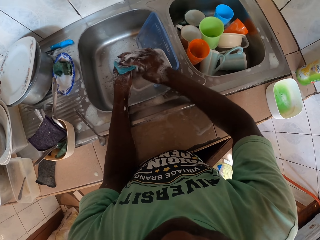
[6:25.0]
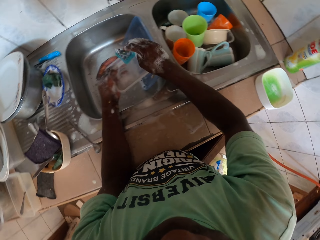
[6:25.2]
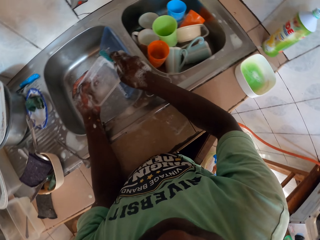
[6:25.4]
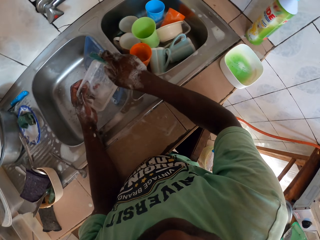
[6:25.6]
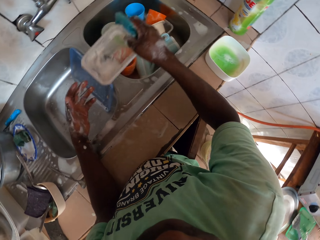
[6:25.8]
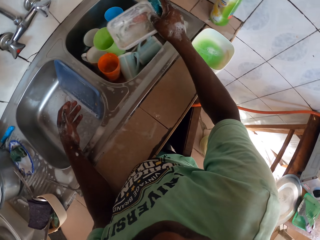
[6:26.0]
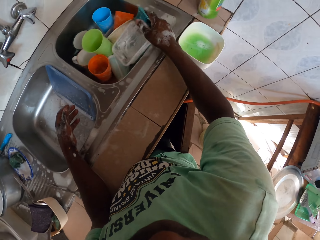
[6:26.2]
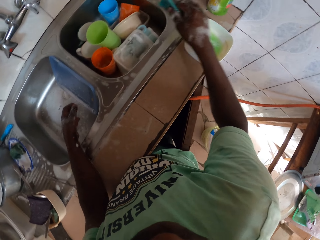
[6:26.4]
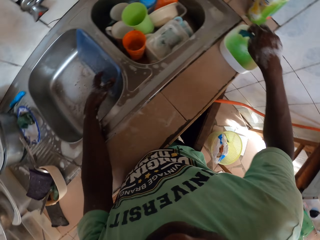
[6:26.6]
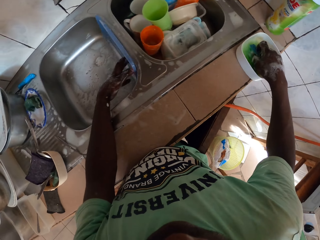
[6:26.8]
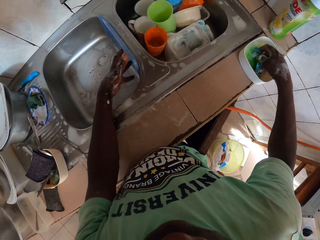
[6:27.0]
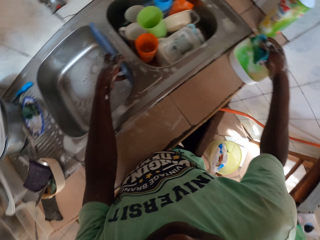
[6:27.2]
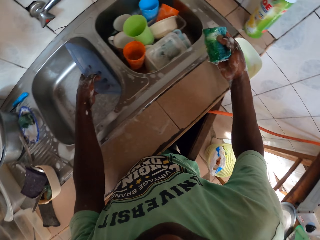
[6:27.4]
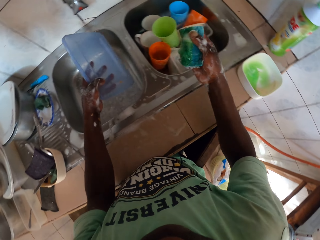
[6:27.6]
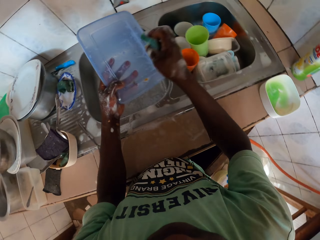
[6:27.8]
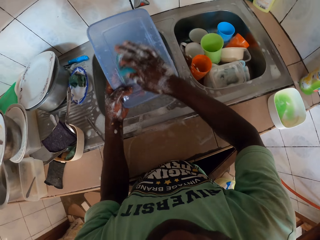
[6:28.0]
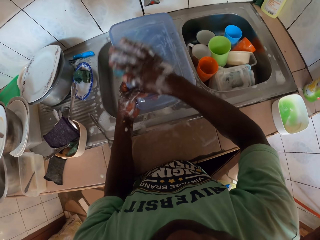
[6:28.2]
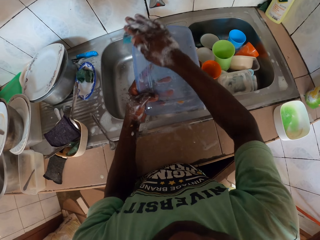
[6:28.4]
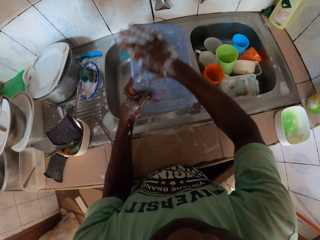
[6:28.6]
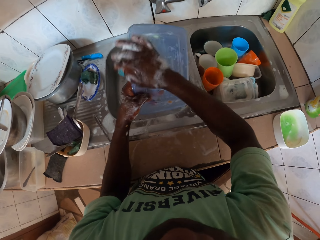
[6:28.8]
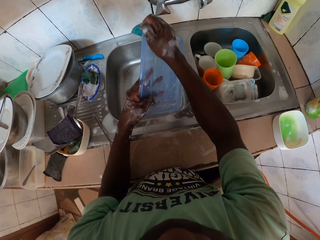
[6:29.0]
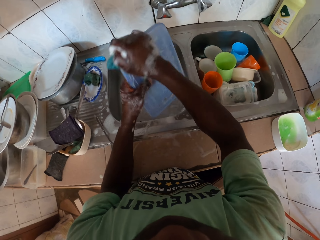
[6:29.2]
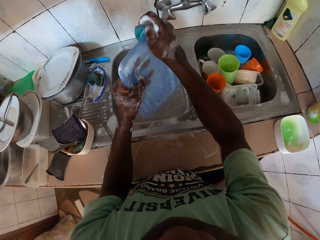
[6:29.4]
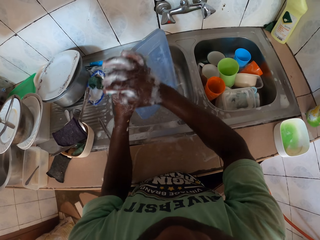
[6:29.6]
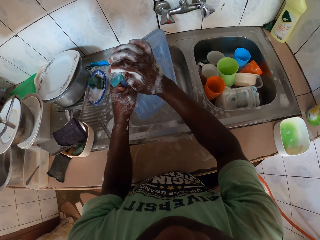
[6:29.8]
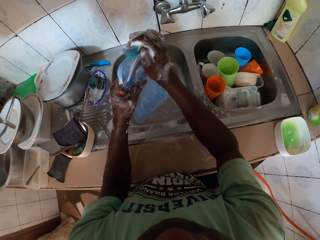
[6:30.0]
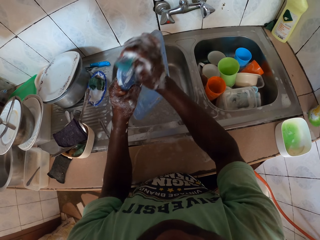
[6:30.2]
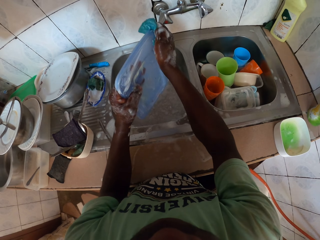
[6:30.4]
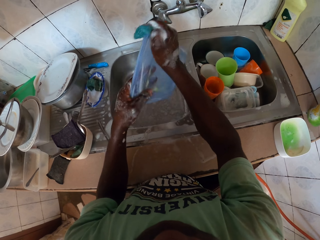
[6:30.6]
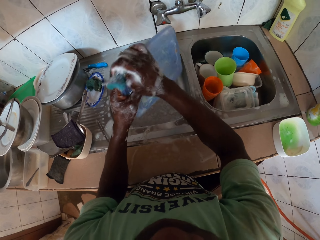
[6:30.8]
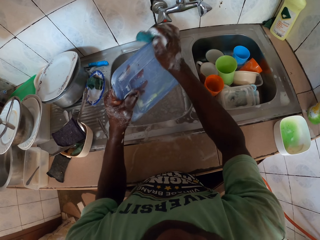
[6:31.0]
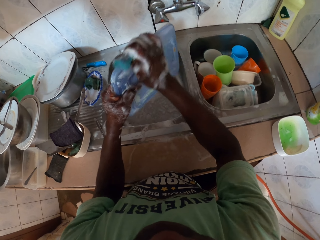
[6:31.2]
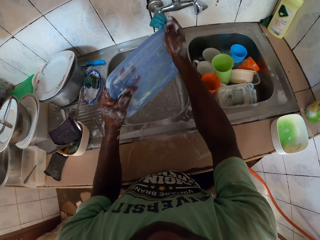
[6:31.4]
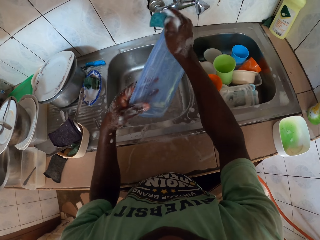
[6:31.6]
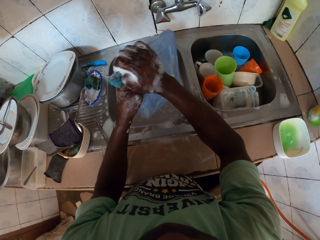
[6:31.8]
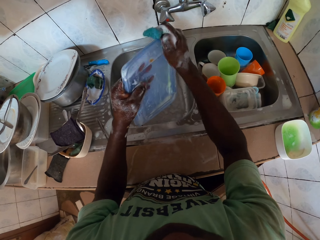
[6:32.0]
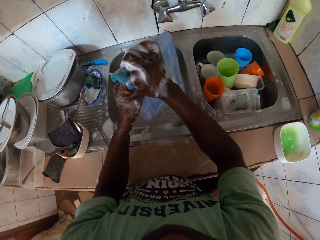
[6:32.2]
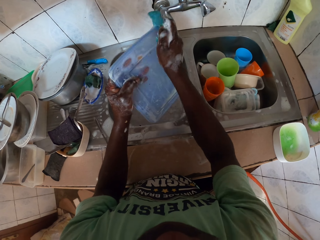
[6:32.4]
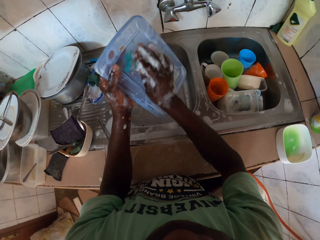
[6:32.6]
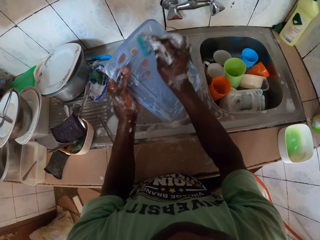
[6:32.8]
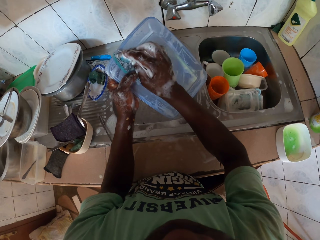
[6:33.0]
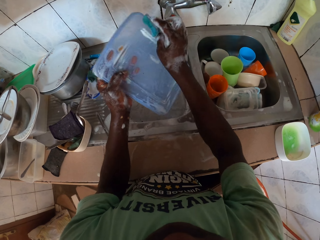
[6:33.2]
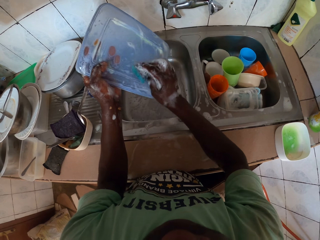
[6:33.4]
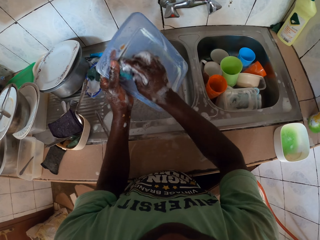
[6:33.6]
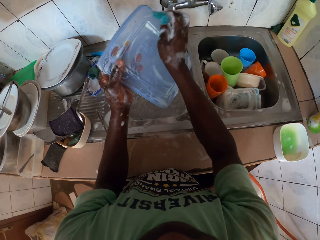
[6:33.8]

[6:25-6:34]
The camera wearer puts the container in the sink. They put the washing scrub in the dish washing paste. They wash a plastic lid.

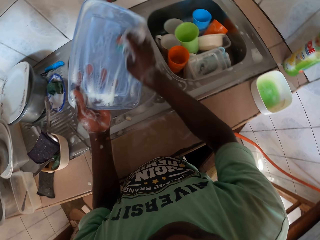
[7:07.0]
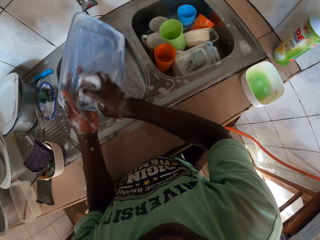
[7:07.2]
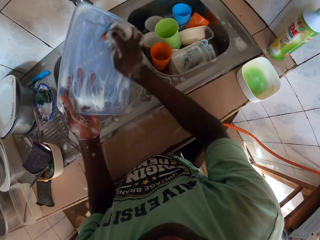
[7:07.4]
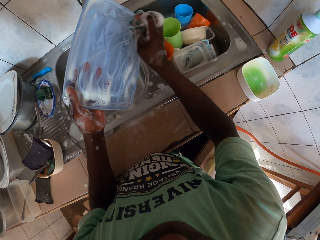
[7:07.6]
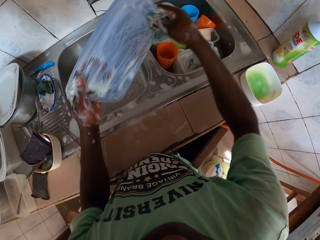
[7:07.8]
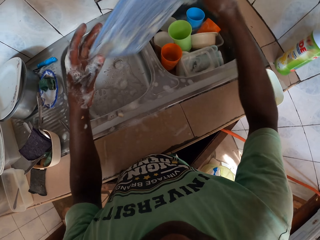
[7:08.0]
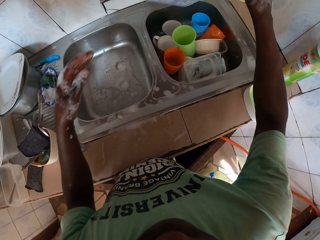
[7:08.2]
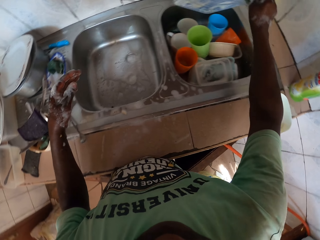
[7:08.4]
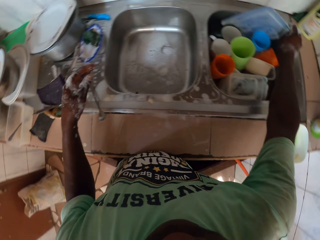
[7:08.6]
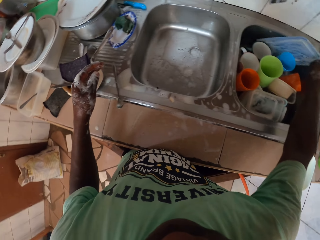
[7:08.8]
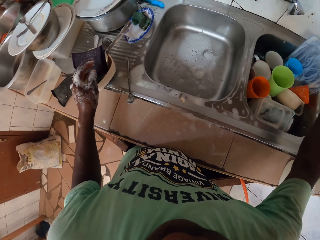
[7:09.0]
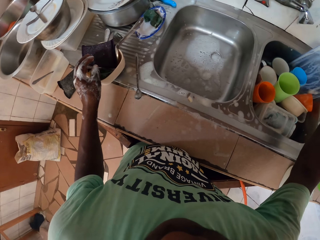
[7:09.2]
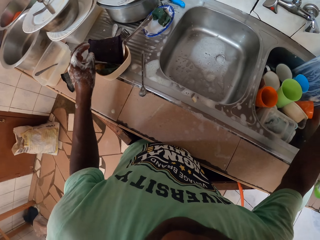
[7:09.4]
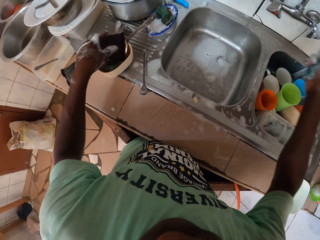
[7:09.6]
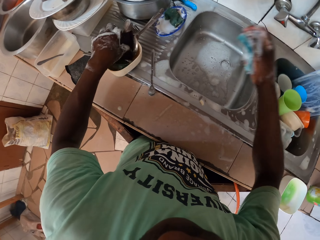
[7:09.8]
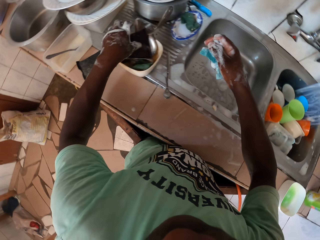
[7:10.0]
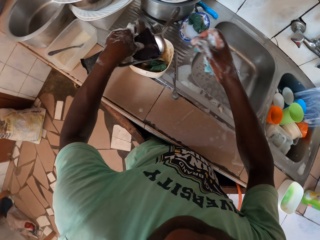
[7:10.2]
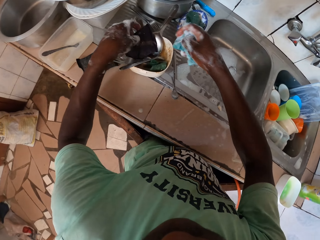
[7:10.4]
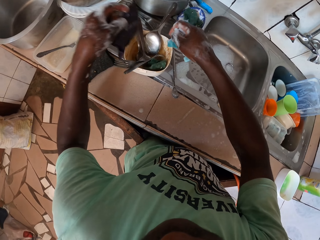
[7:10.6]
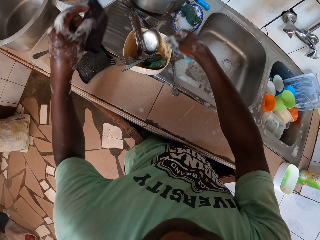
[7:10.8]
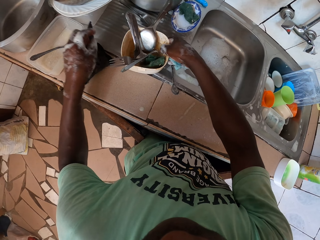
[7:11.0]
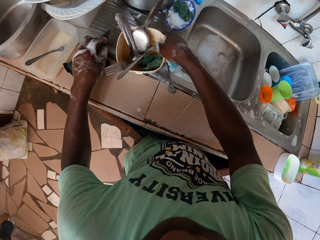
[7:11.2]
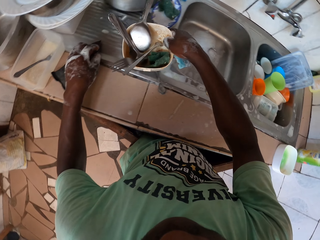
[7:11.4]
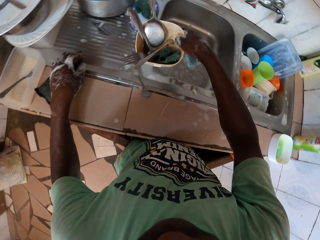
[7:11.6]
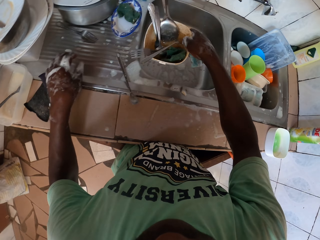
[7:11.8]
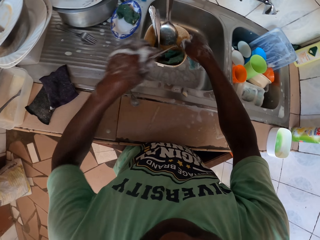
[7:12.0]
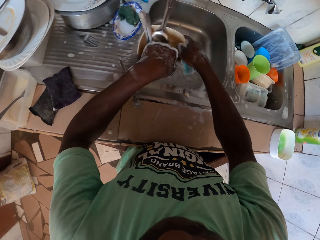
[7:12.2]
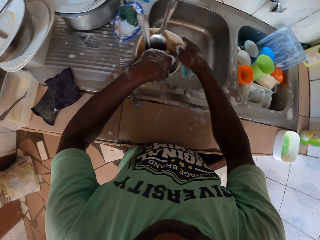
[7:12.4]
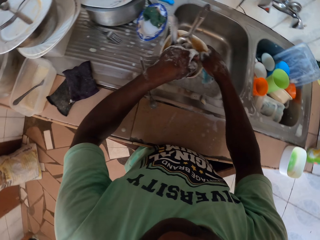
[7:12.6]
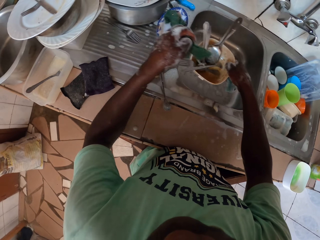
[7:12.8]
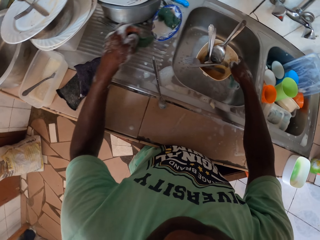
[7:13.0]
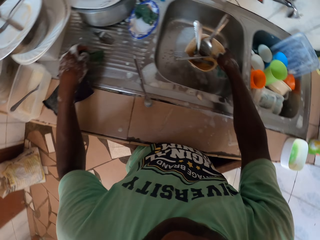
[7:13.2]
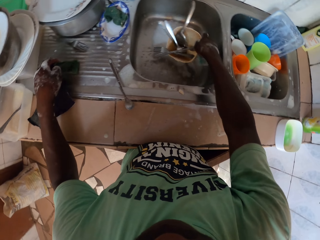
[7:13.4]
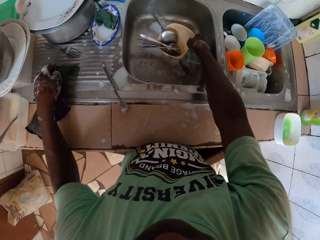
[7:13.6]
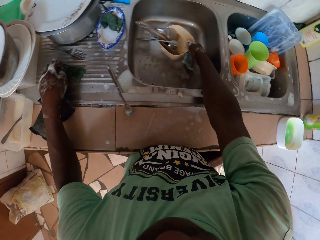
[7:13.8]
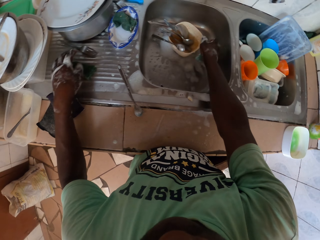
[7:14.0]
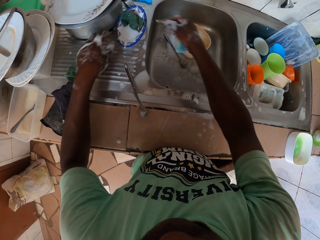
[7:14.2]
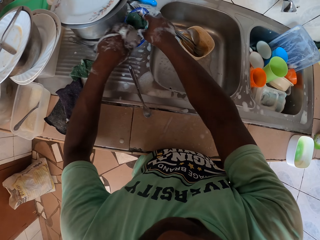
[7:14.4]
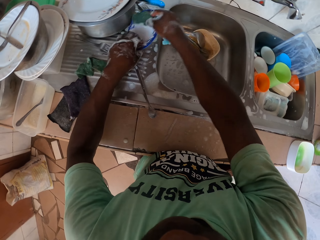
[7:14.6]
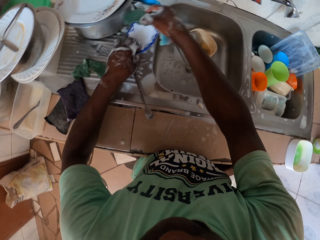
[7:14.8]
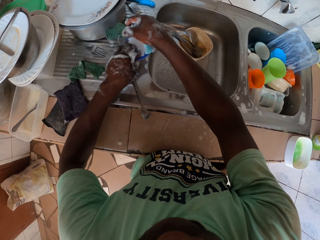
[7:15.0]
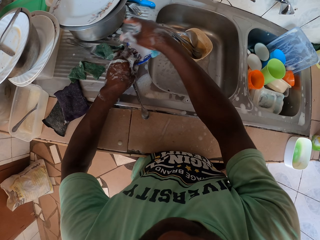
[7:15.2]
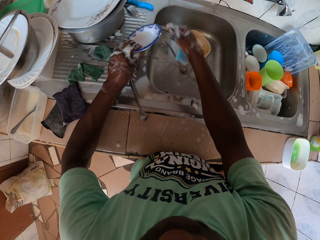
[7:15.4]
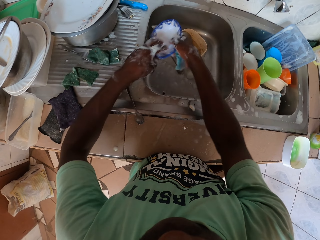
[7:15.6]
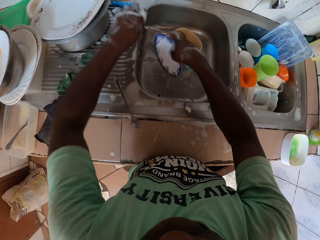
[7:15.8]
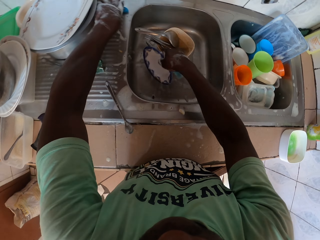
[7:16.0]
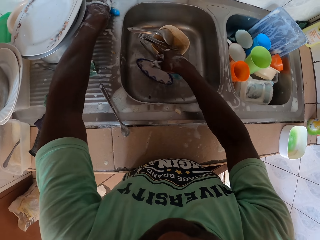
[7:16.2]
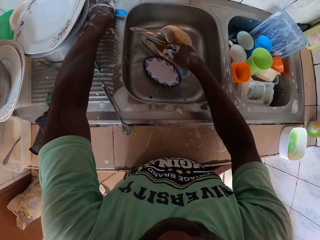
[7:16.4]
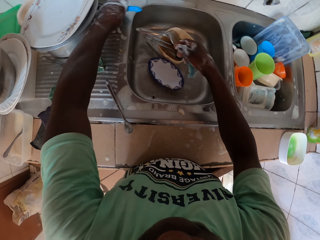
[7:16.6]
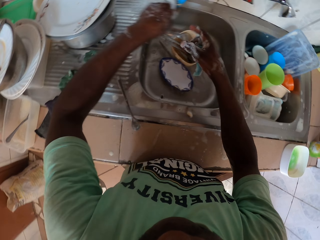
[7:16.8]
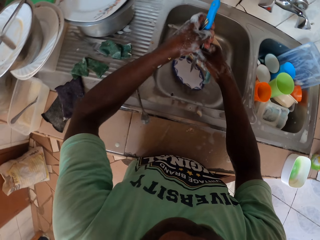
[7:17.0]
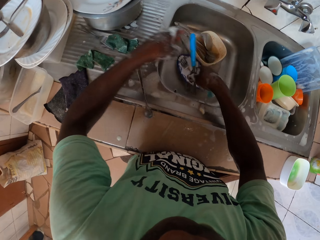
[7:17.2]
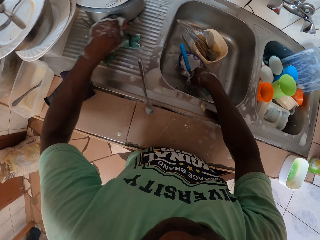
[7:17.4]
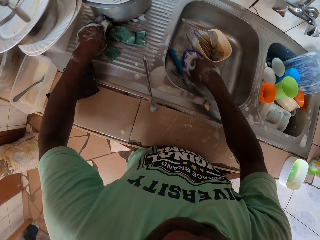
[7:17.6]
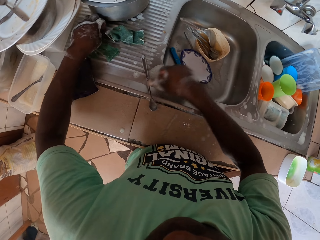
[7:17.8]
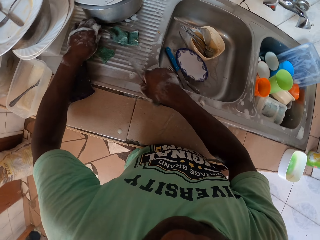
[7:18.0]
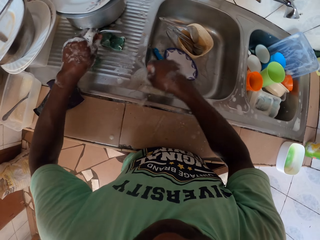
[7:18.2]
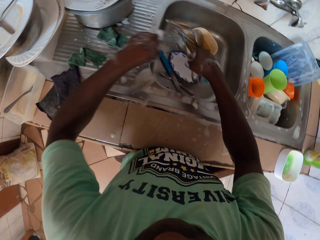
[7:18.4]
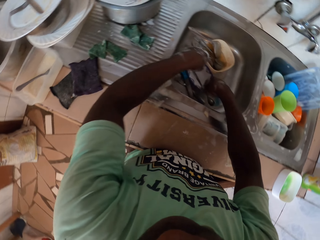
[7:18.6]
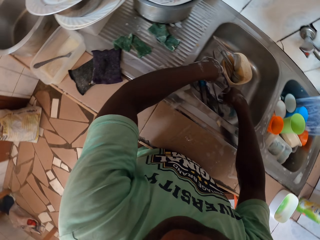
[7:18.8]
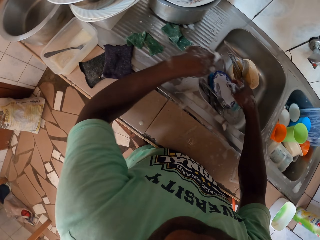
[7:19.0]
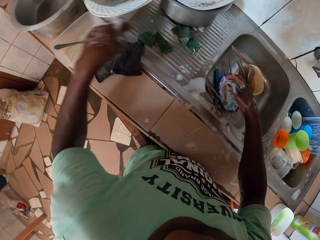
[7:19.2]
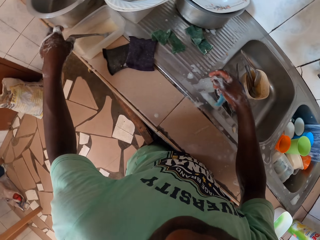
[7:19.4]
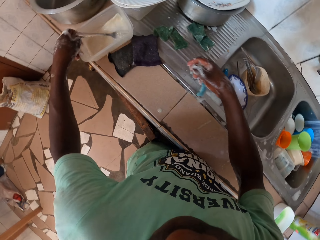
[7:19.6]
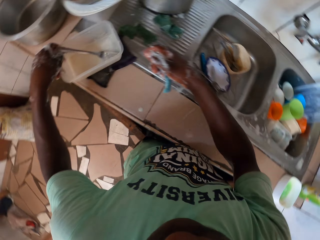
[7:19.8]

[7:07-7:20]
The camera wearer puts the plastic lid in the second sink. They remove the scrubs from the utensils. They put the utensils in the sink.
